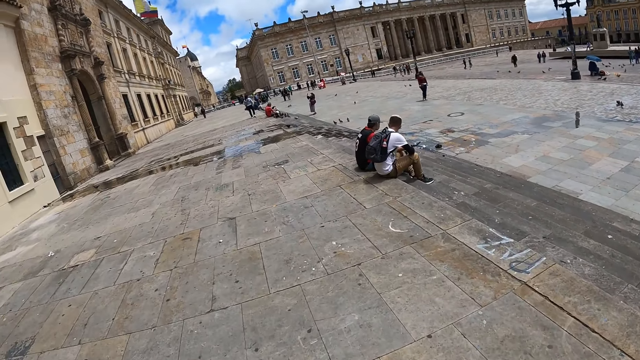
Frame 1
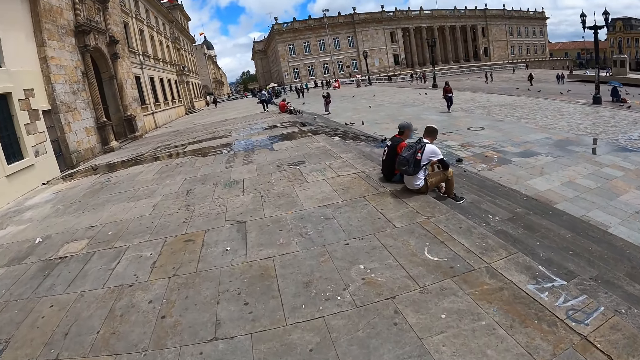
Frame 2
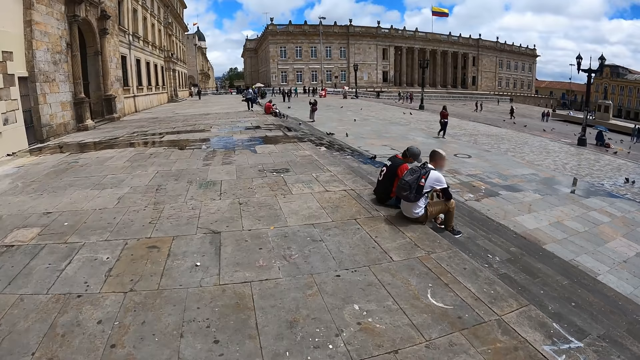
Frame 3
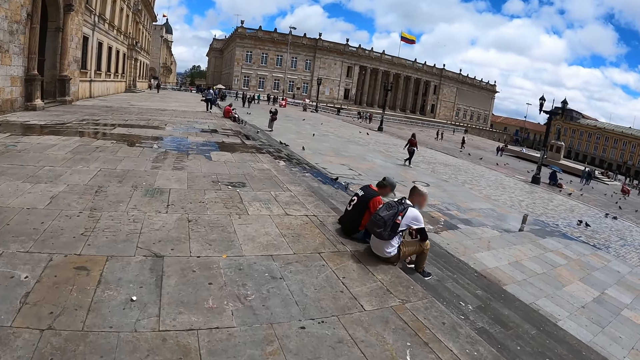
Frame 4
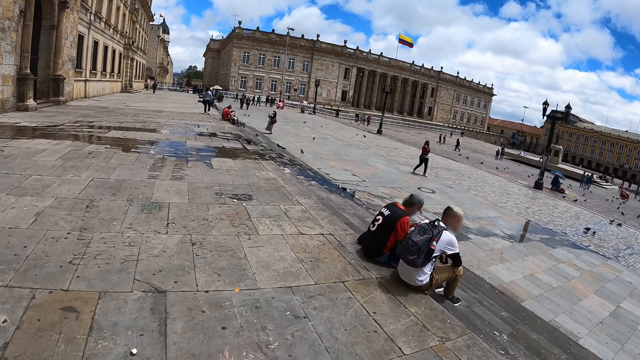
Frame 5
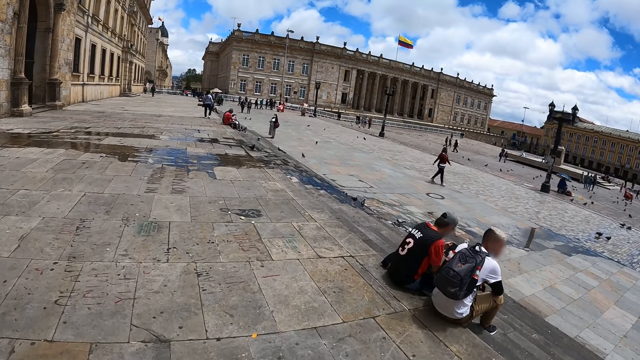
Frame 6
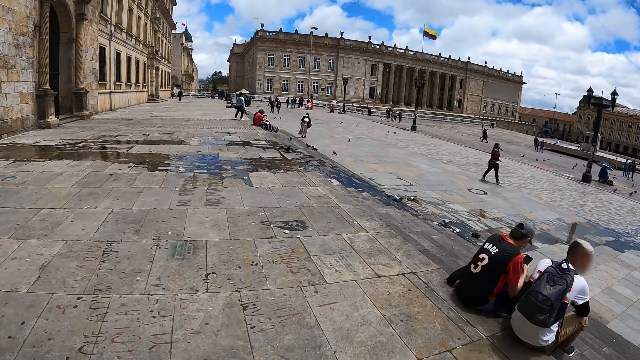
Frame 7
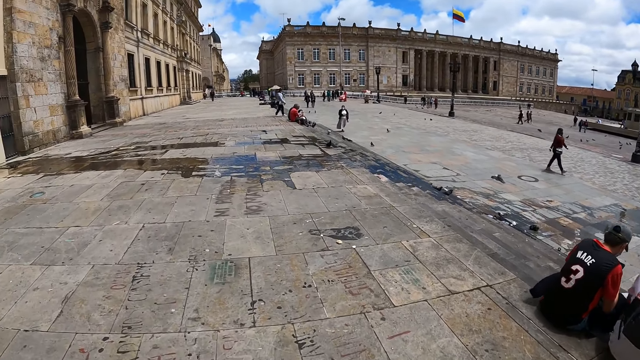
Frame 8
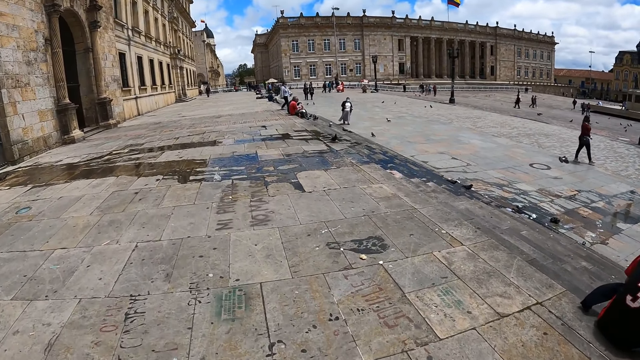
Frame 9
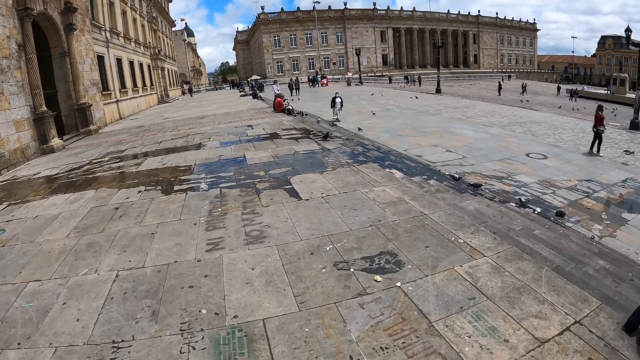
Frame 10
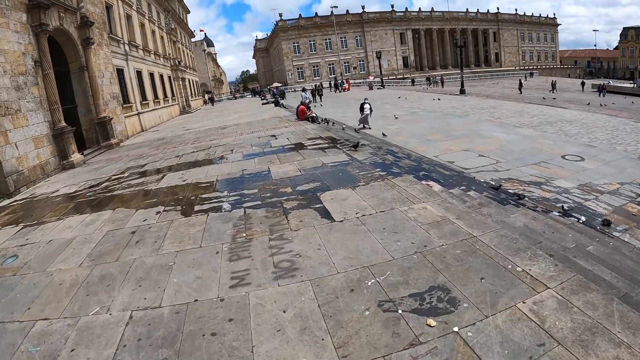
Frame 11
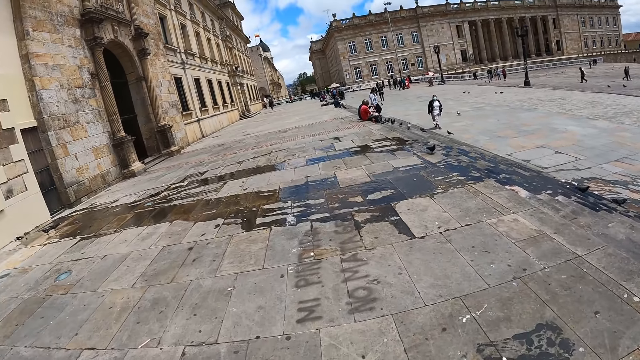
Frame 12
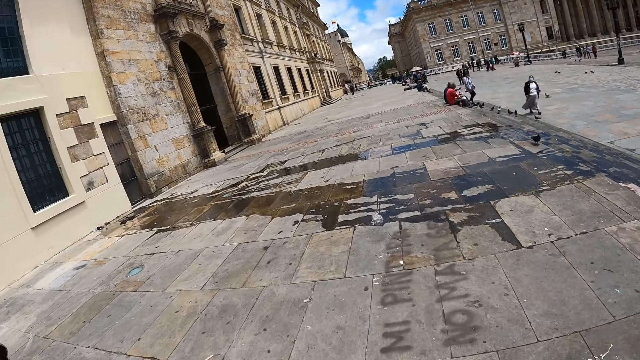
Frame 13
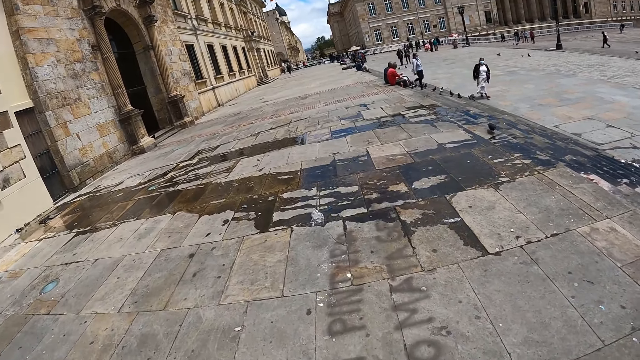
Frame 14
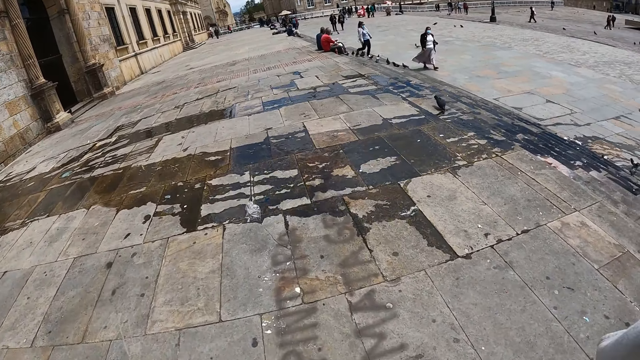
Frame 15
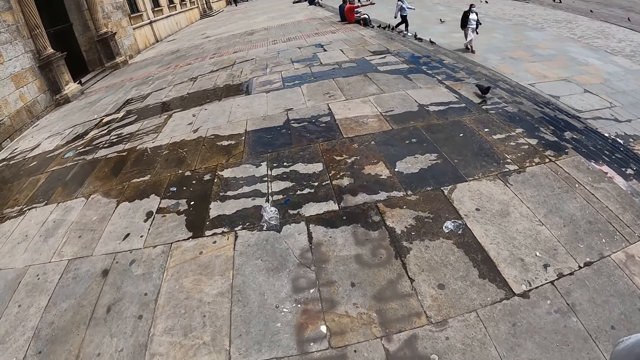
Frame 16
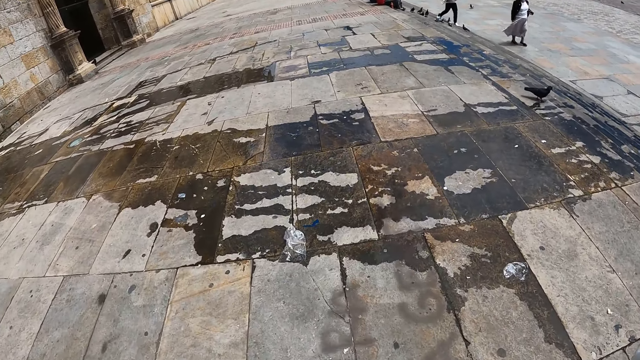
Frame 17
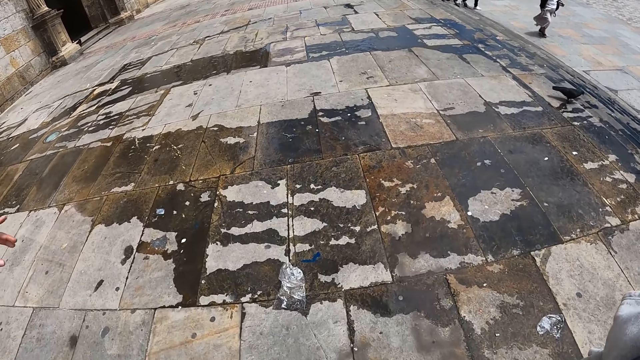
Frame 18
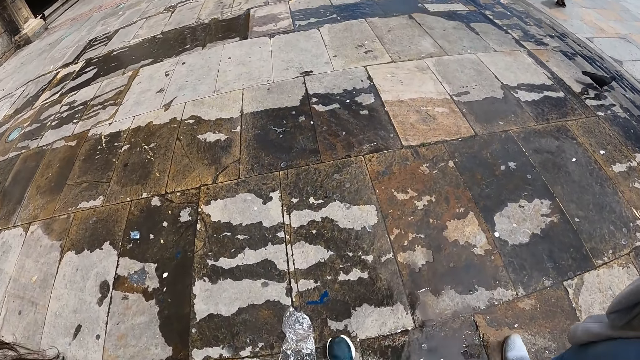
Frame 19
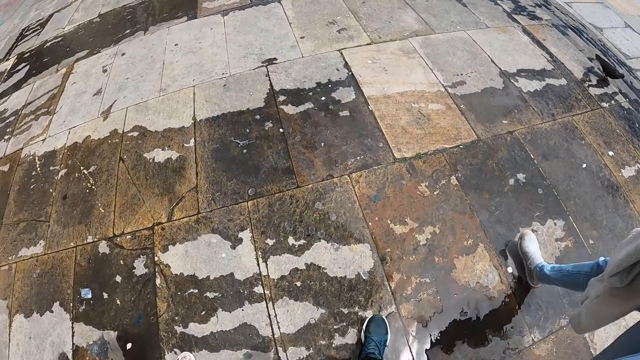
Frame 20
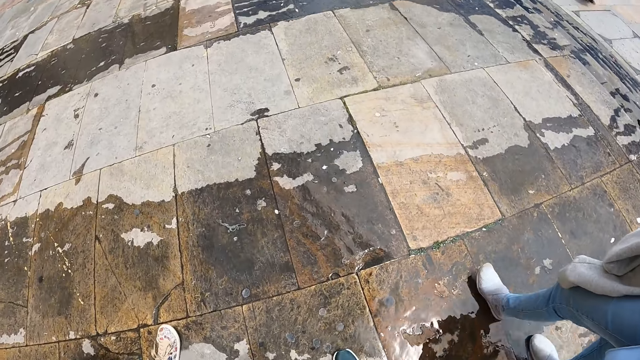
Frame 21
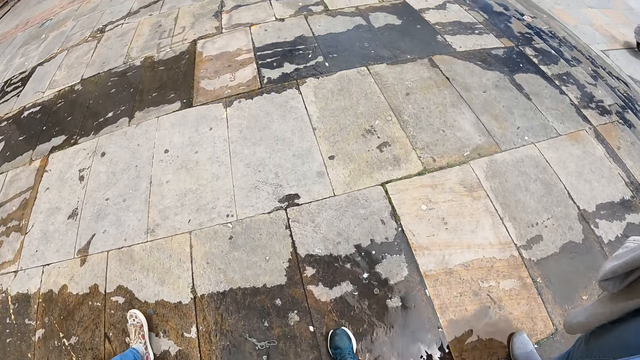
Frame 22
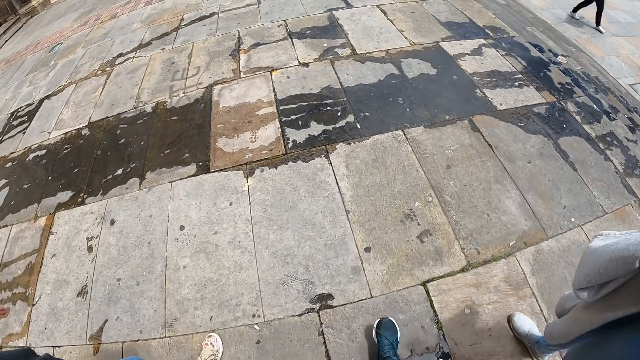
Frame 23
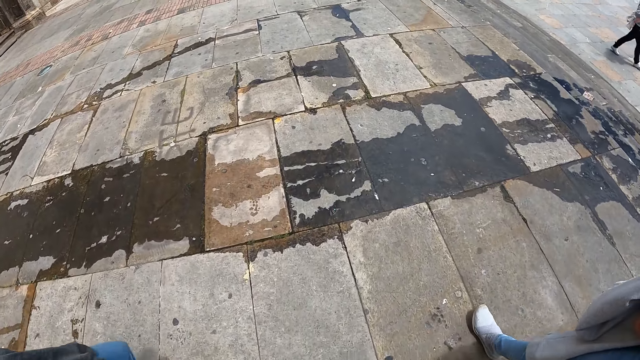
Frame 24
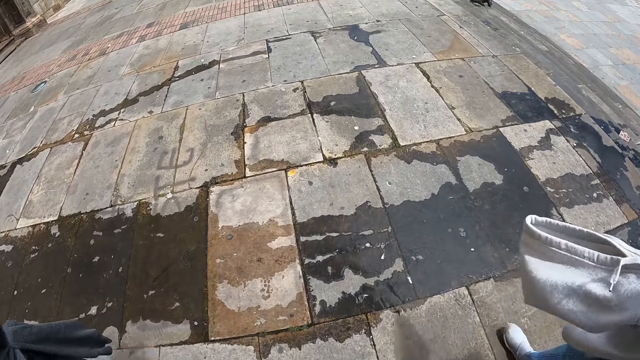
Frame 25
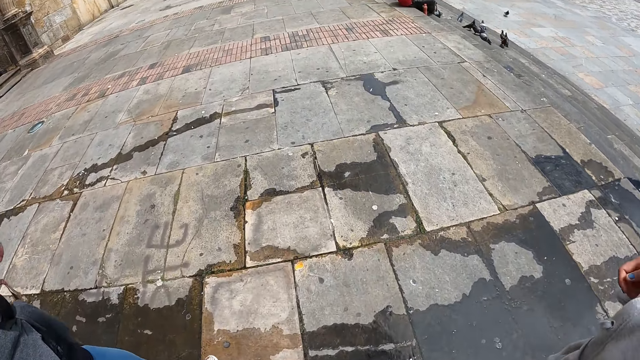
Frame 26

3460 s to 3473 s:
The camera wearer looks at the ground.

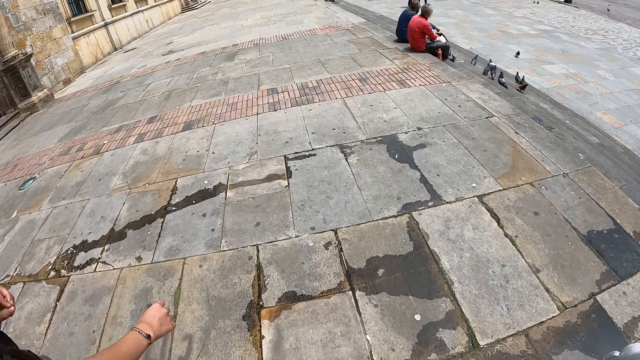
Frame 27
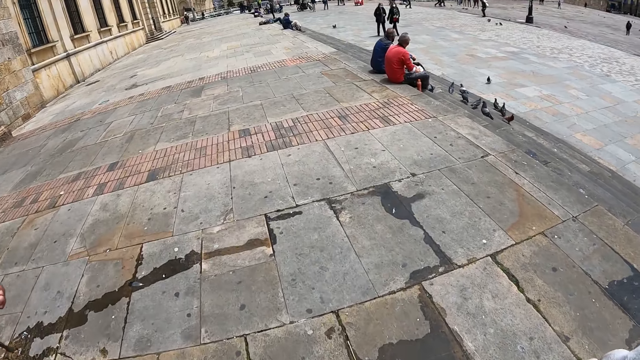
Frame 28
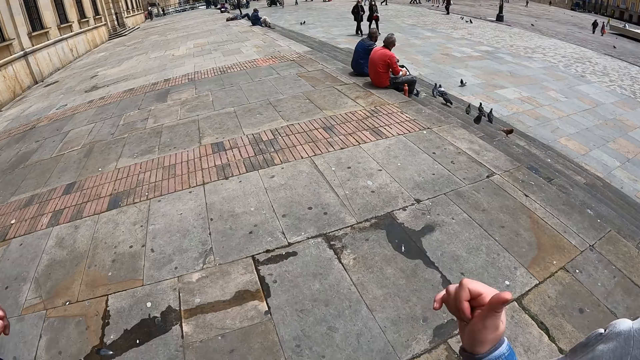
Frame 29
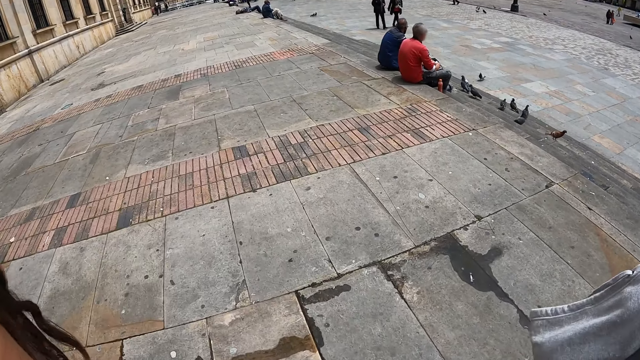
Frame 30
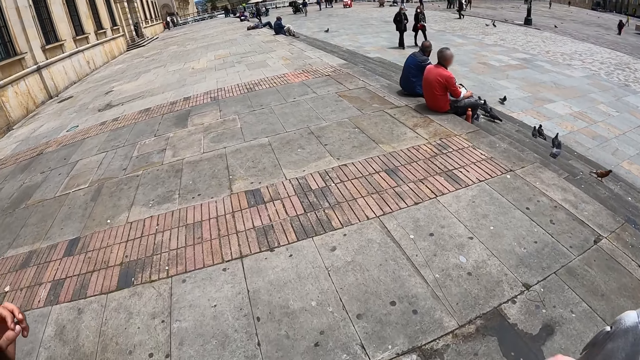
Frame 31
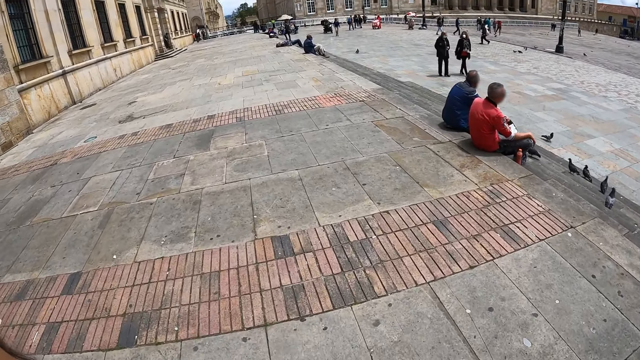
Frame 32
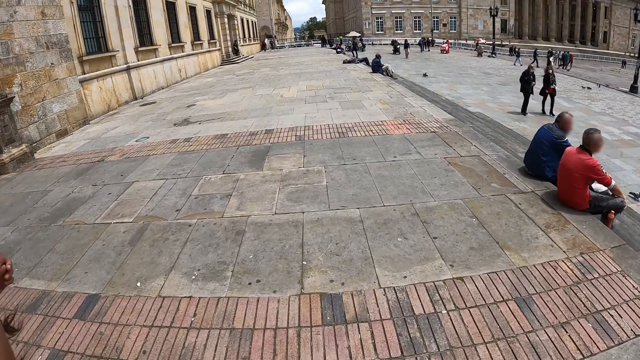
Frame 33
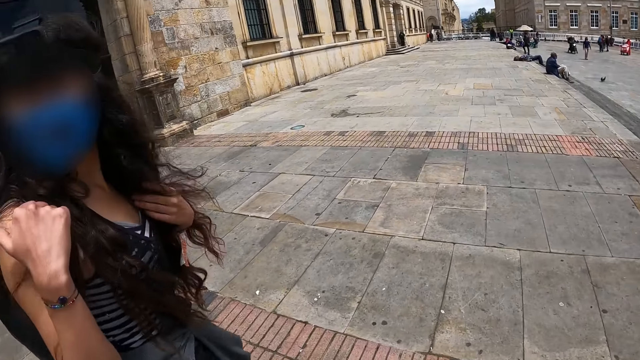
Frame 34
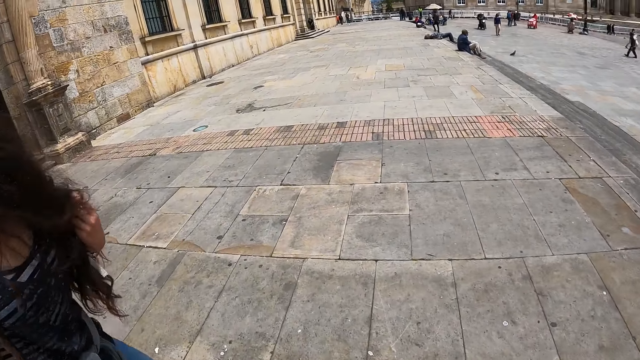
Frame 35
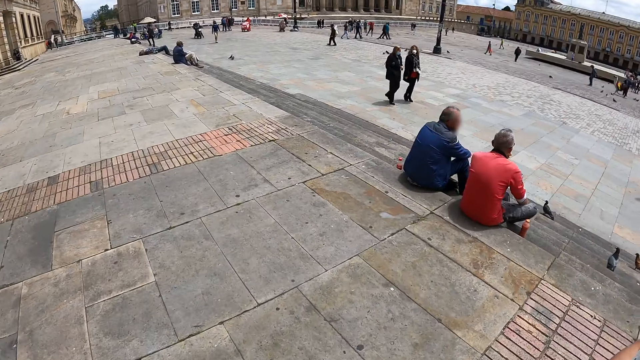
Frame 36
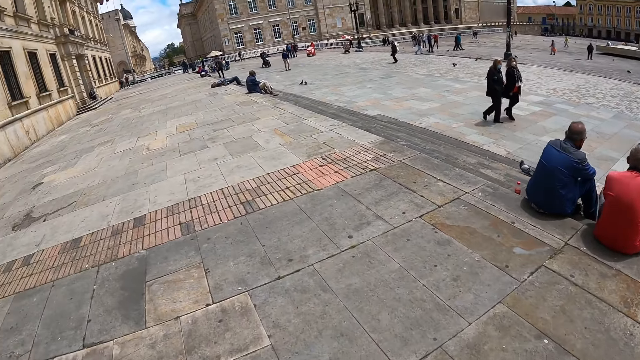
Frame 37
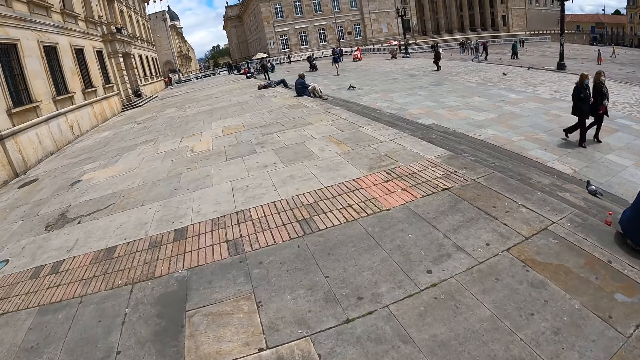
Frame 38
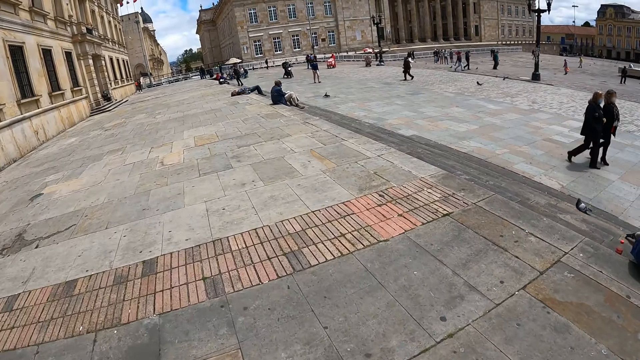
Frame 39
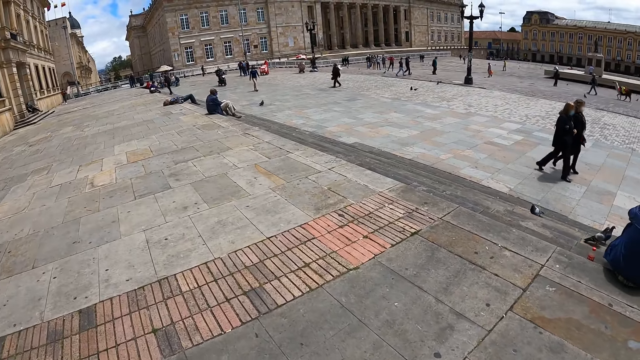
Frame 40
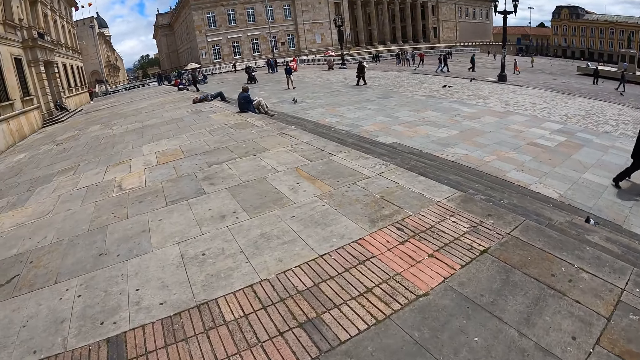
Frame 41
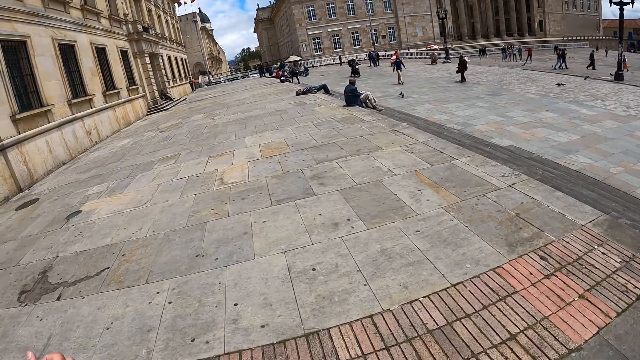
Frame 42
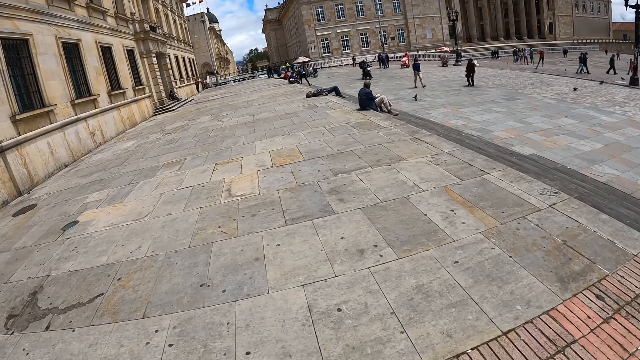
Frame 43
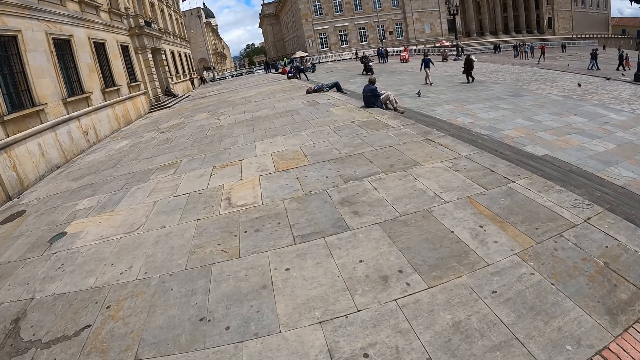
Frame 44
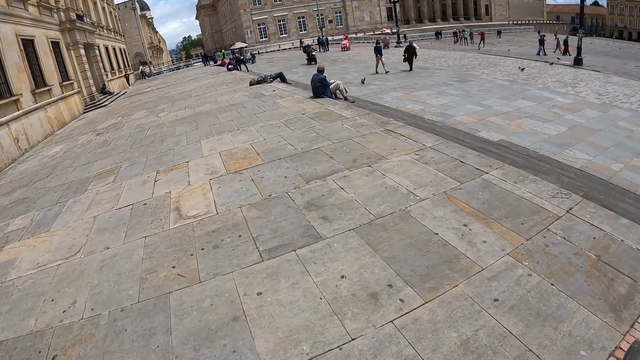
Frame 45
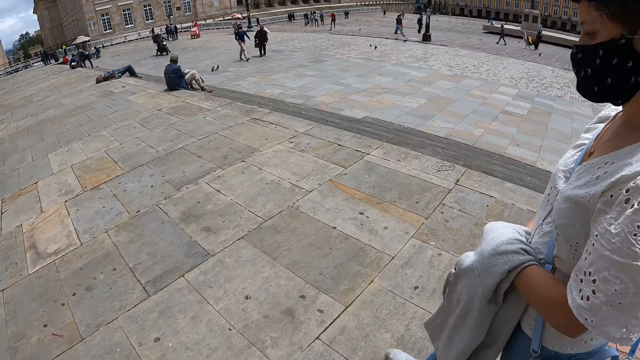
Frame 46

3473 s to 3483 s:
A woman moves beside the camera wearer. The woman looks back.
